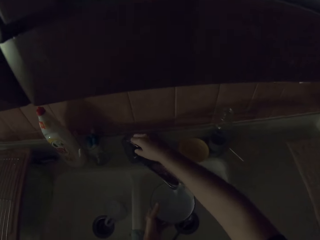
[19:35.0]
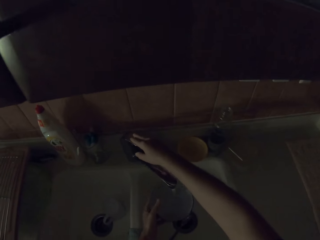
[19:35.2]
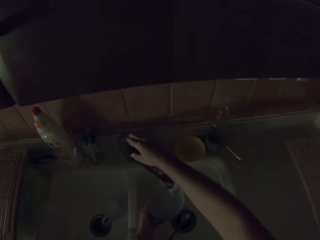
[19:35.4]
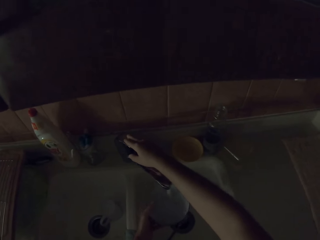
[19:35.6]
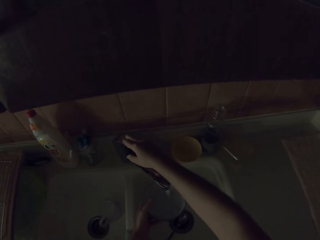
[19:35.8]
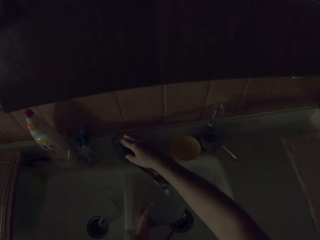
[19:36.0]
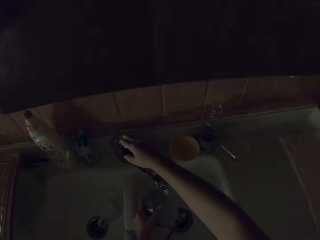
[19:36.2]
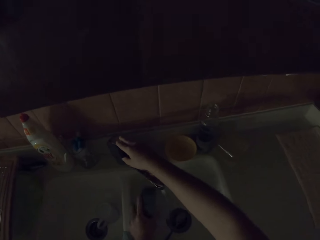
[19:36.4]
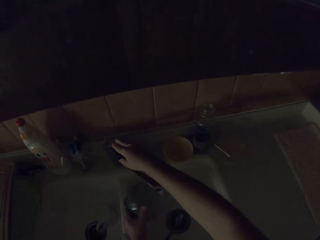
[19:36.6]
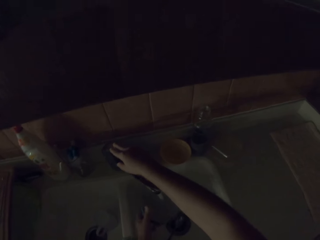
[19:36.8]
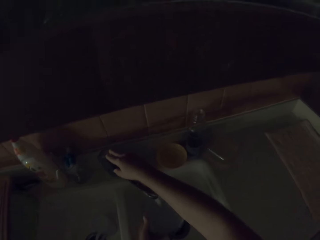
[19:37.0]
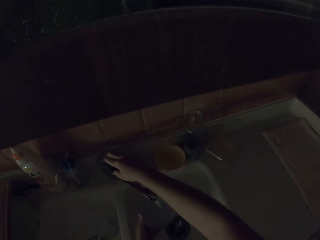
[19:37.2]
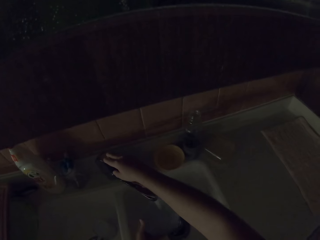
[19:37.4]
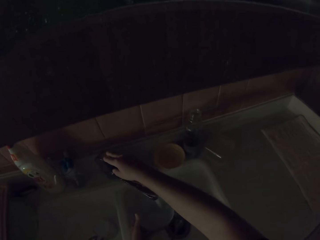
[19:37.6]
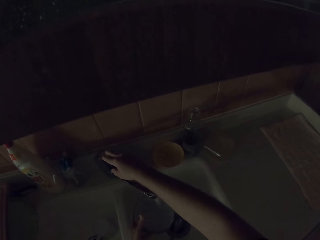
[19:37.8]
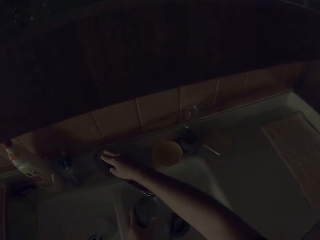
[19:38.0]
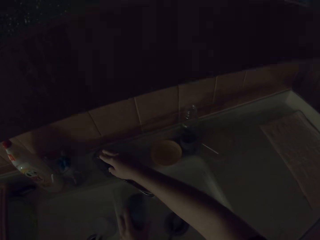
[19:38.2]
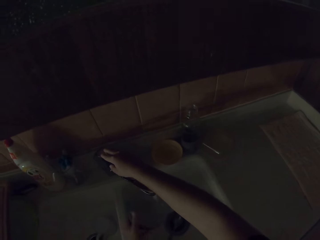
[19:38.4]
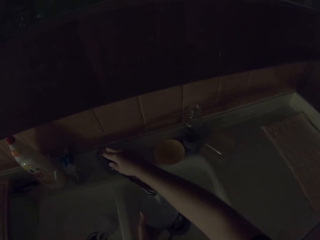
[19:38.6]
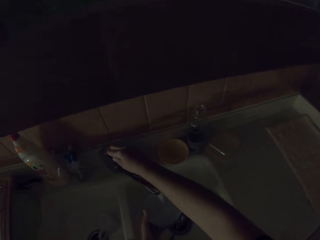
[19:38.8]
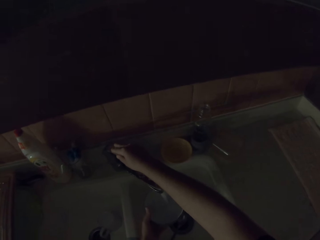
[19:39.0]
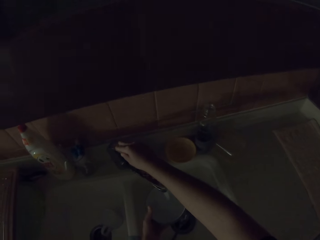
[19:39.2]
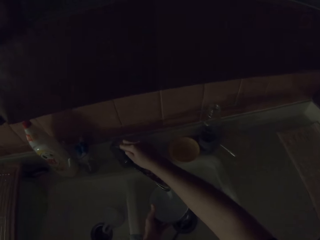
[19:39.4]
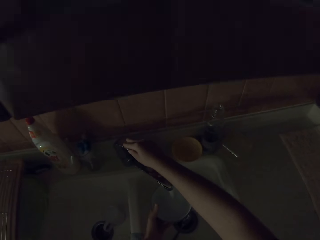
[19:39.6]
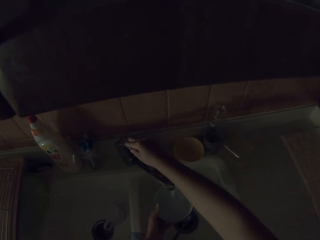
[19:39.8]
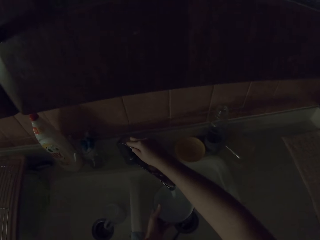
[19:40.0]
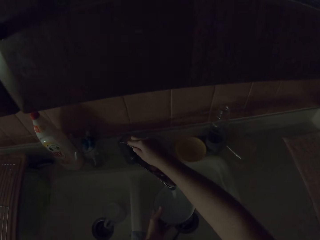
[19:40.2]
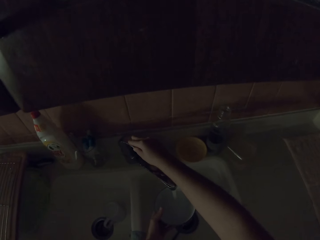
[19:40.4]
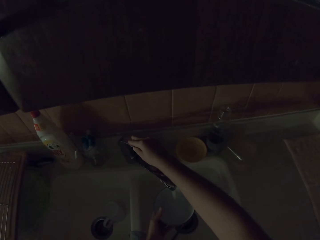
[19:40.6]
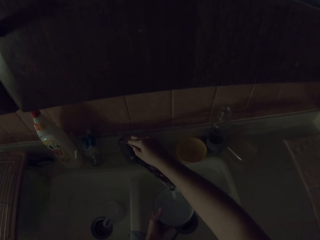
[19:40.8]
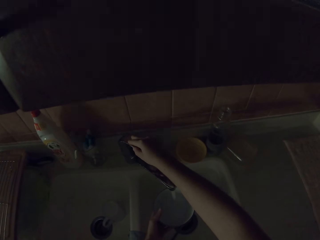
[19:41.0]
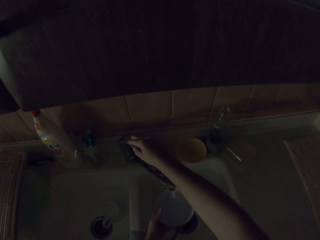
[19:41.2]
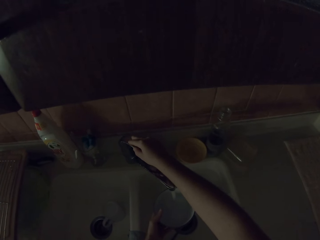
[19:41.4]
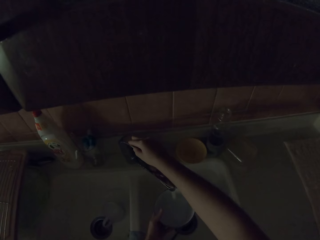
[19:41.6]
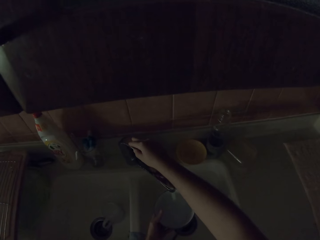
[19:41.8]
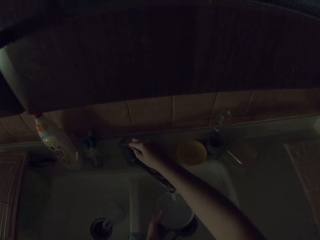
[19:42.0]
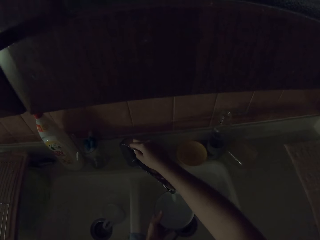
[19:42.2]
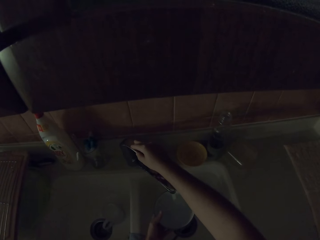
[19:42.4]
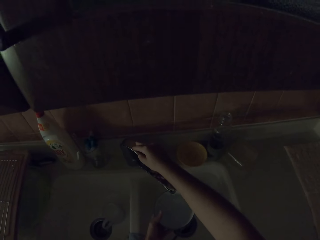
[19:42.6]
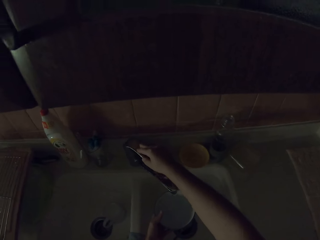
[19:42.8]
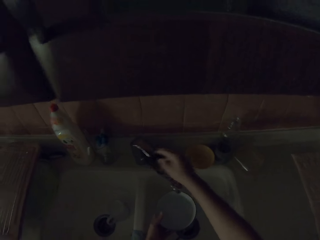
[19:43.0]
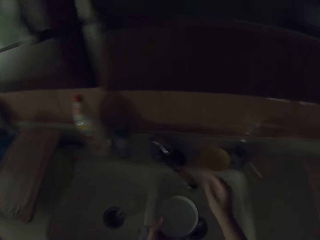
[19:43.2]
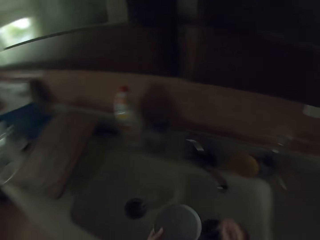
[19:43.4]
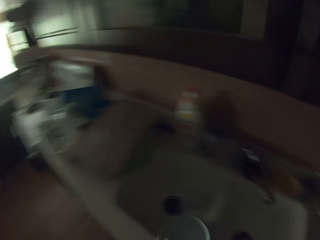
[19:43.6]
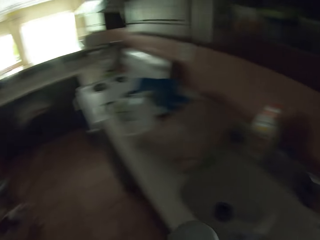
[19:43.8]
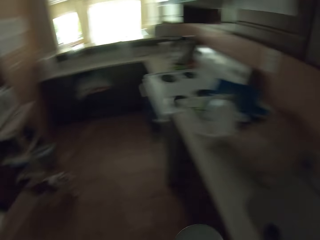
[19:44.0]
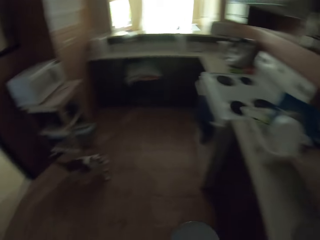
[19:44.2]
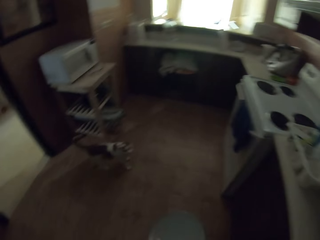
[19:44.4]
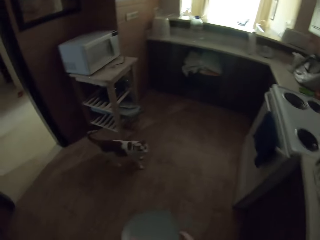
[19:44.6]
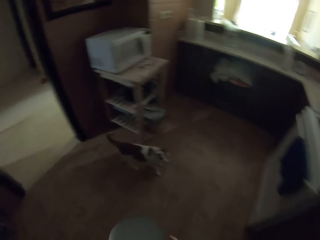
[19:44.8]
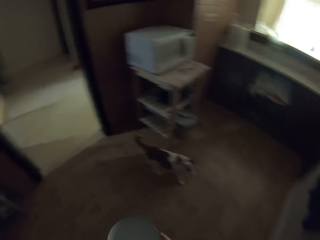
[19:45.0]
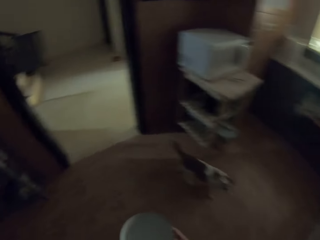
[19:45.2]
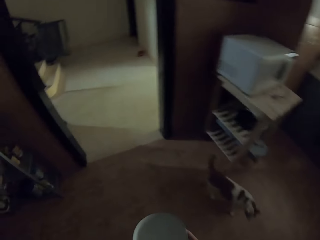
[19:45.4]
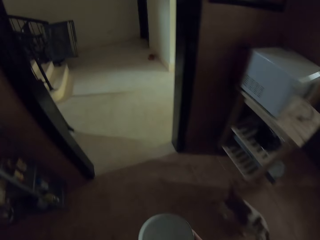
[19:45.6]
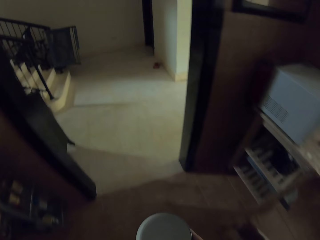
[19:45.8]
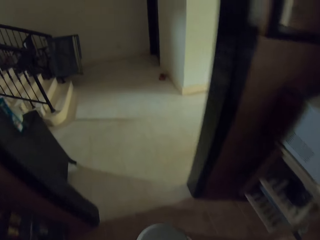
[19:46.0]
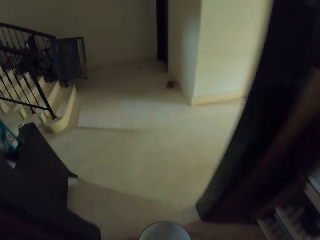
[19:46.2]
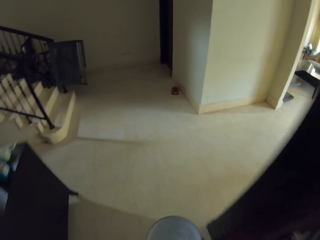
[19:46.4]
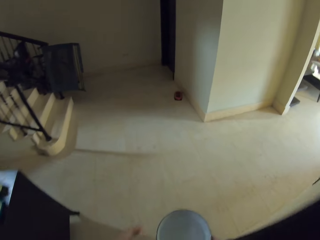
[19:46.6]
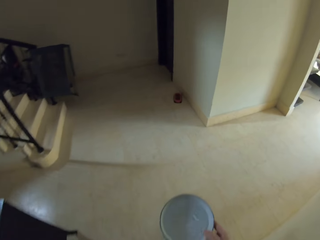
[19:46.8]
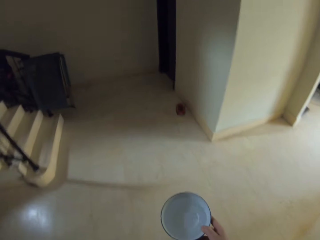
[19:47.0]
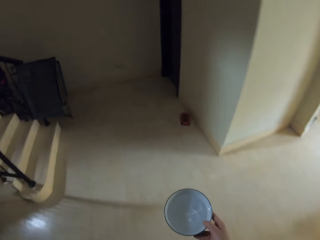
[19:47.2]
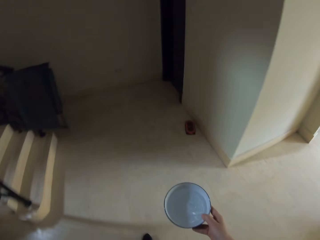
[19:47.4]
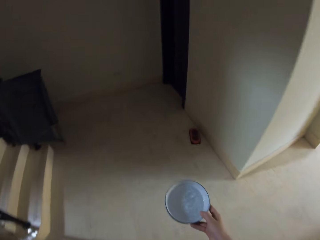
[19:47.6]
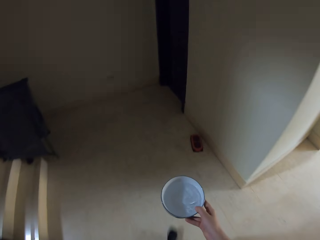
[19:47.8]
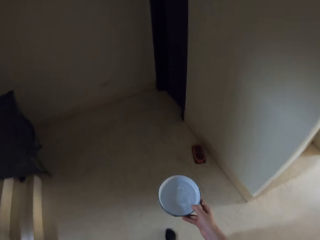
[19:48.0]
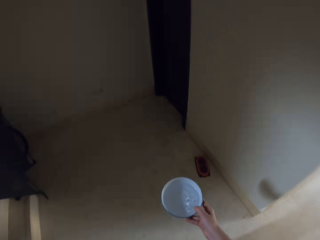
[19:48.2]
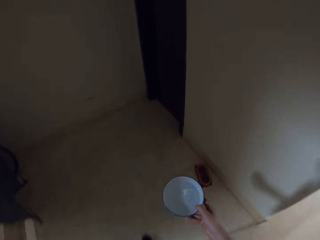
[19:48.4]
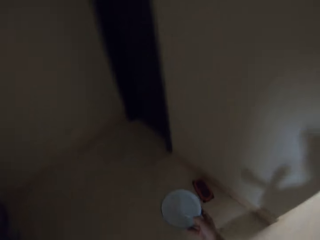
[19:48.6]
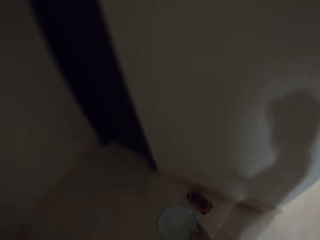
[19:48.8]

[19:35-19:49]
The camera wearer opens the water tap. They fill water in a bowl. They pour water in the sink. They rinse the cat's water bowl. They fill water in the bowl. They pour water in the sink. They fill water in the bowl. They close the water tap. They walk around the kitchen.

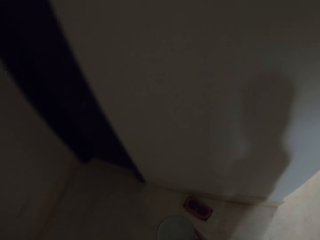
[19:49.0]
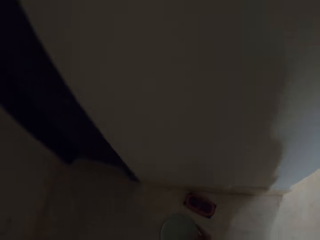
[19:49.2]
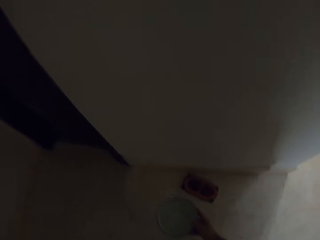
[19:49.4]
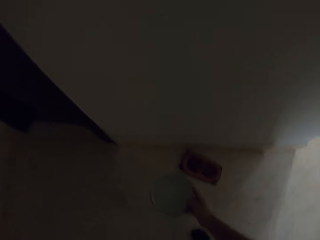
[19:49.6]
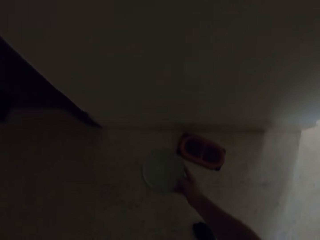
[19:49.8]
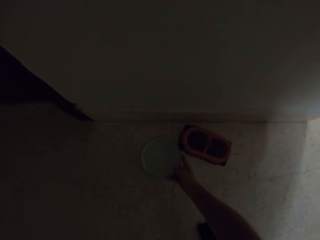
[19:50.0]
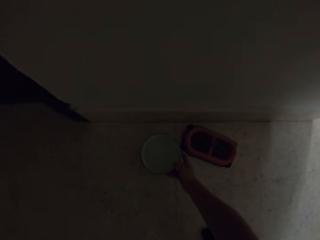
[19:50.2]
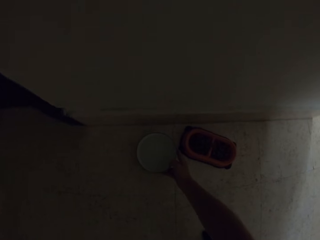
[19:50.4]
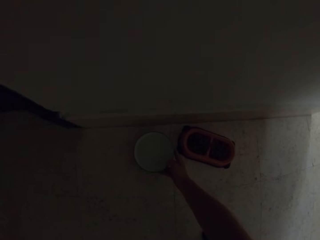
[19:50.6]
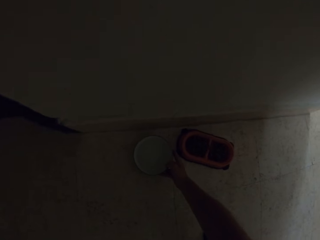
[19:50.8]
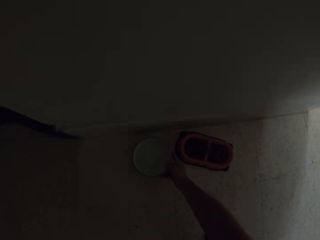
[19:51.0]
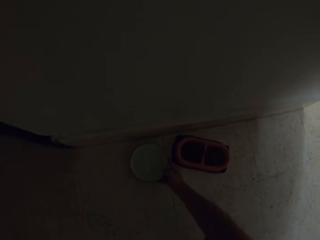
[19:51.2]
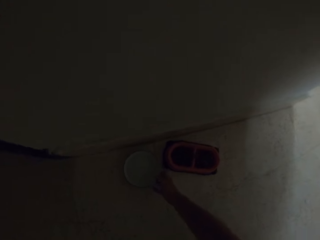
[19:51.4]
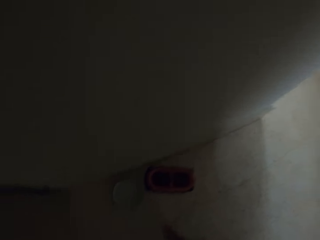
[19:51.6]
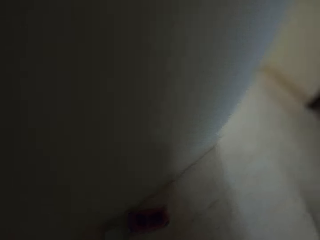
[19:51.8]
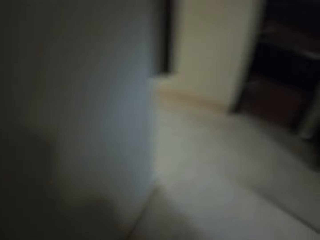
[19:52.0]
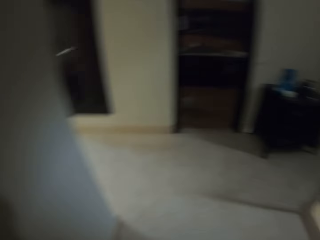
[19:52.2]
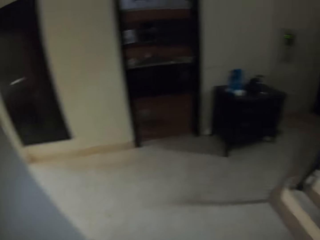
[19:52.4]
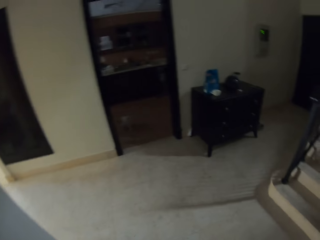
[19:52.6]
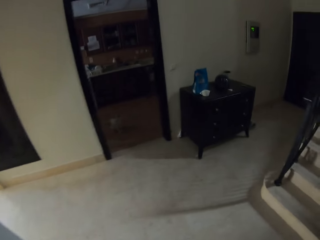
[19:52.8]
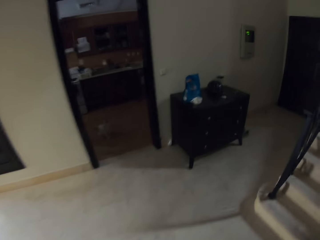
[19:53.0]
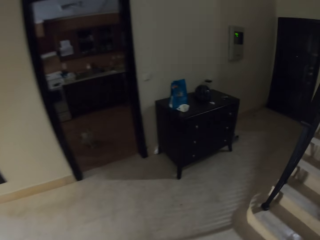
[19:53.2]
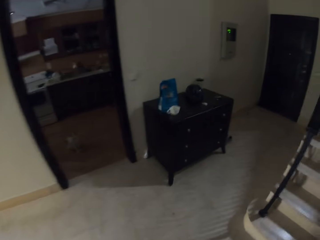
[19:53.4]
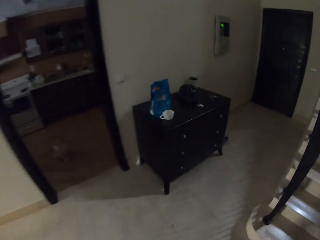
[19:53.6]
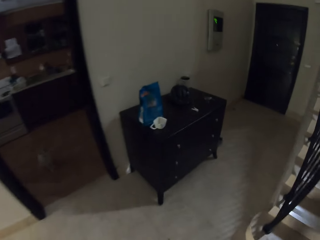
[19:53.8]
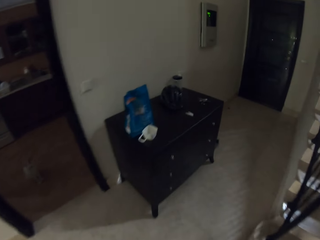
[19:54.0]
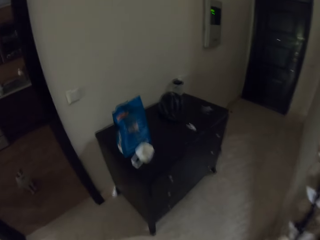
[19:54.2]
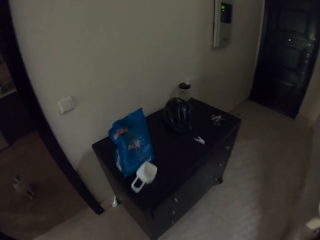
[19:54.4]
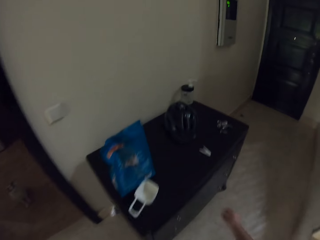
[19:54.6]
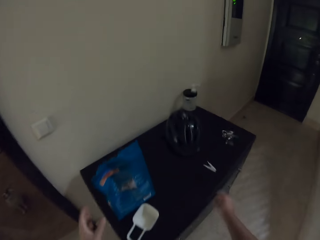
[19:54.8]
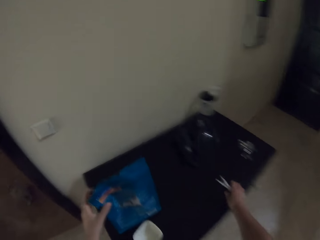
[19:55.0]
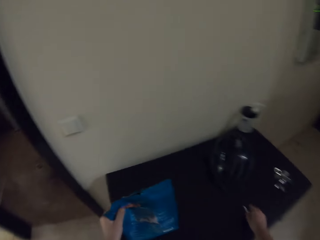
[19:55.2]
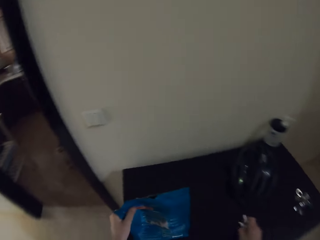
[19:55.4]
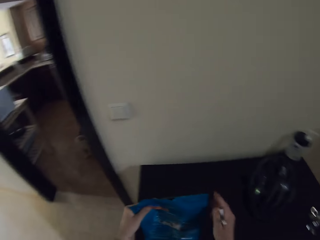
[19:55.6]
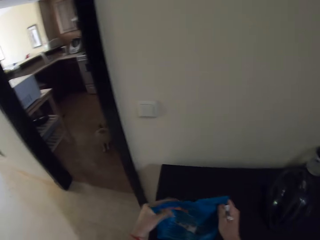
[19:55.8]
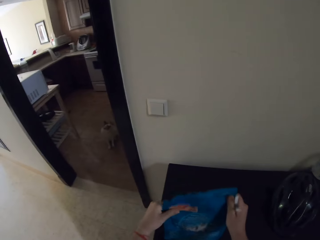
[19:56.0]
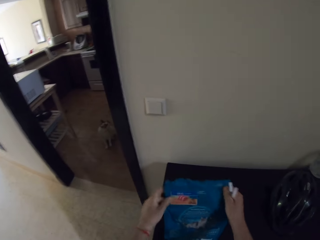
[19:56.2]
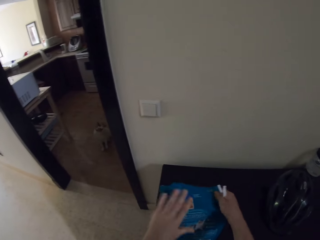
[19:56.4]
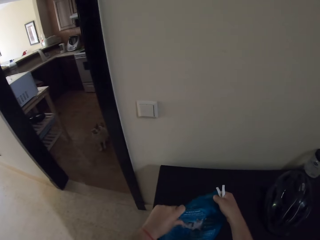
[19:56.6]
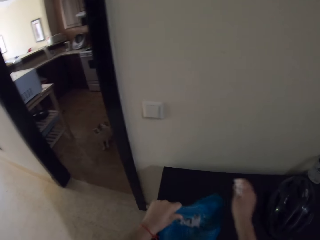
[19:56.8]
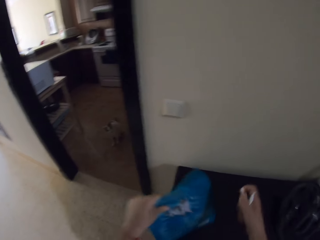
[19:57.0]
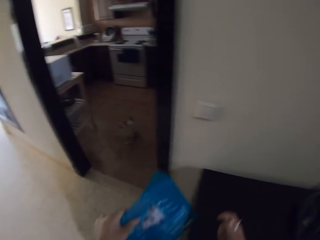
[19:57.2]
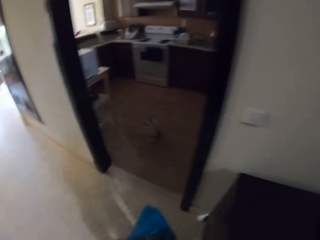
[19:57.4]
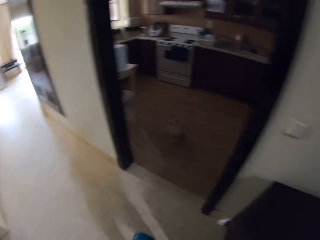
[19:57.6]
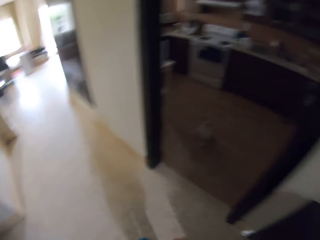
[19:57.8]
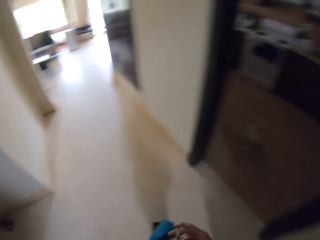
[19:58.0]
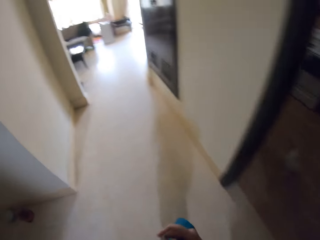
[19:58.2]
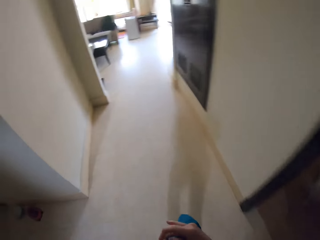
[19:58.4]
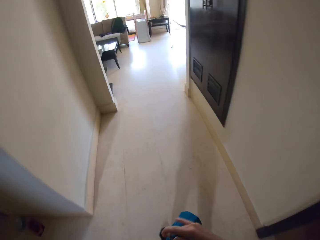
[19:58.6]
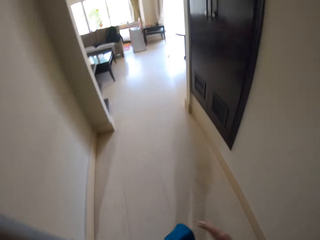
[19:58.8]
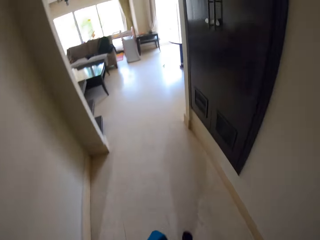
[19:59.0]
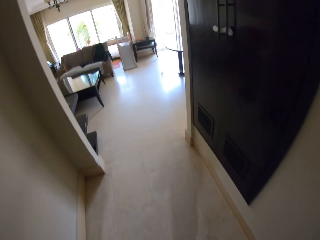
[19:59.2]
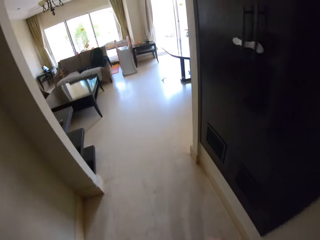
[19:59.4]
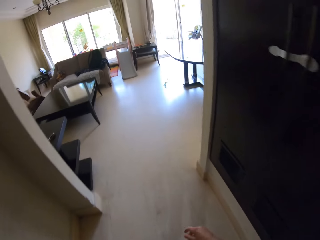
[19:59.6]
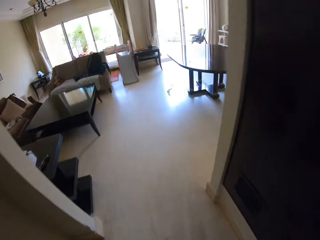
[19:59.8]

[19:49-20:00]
The camera wearer puts the water dish on the floor next to the cat food. They walk around the house. They take the cat food bag and a peg on top of the drawer.
